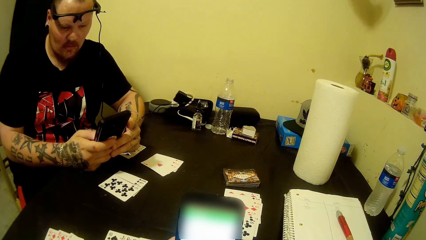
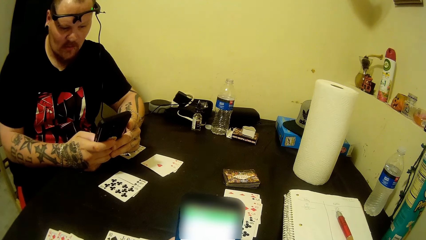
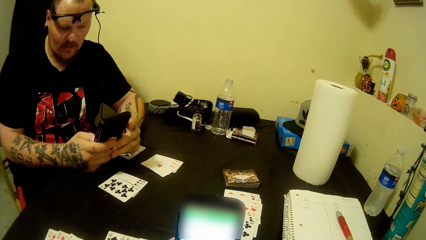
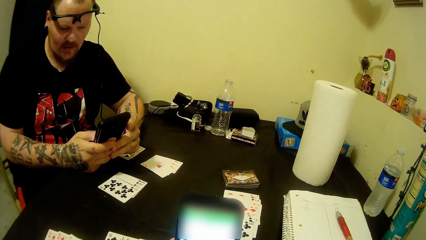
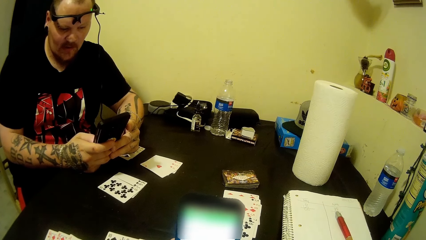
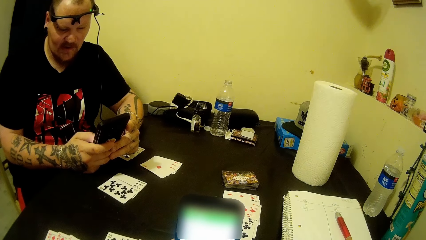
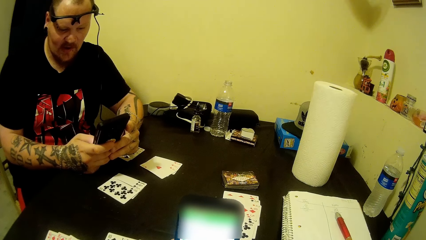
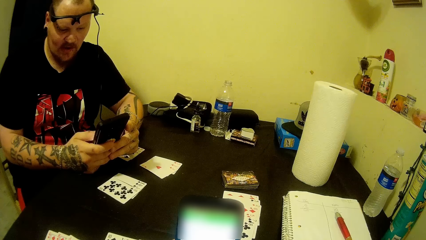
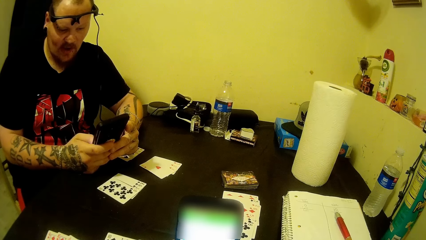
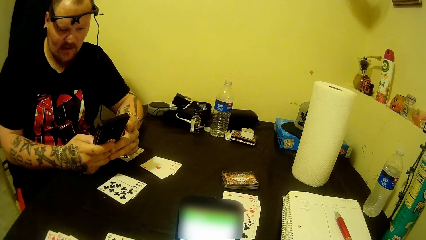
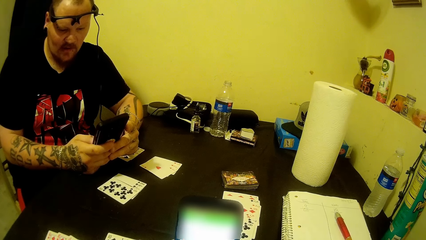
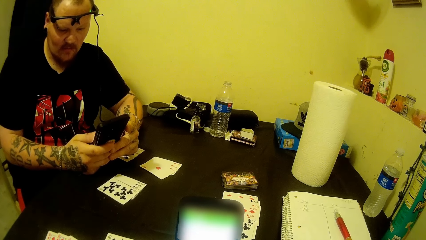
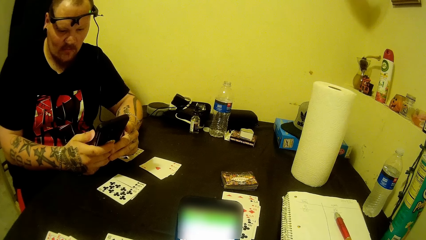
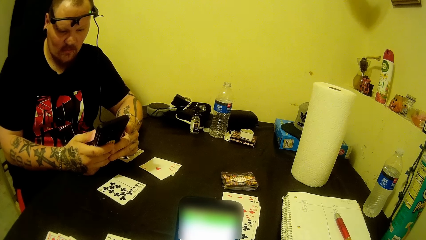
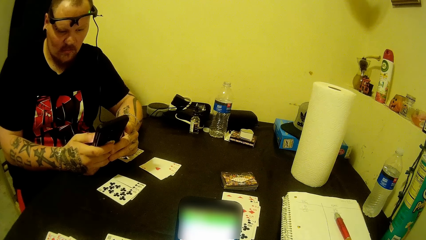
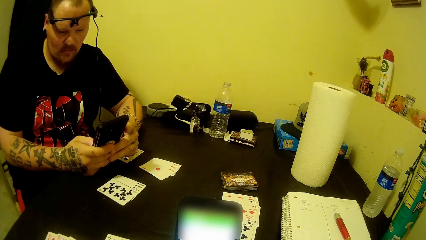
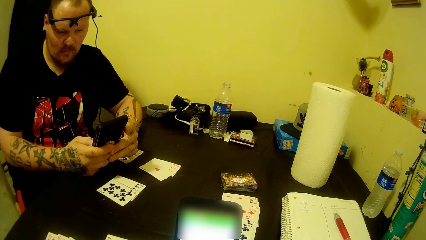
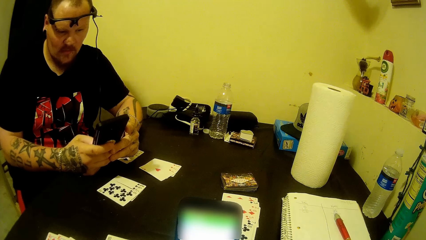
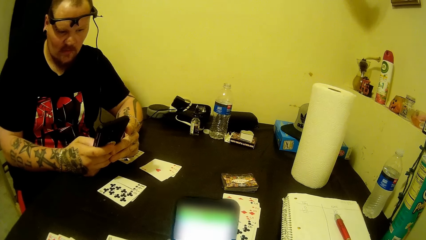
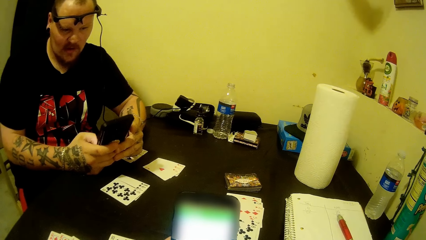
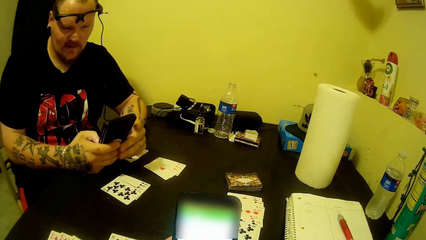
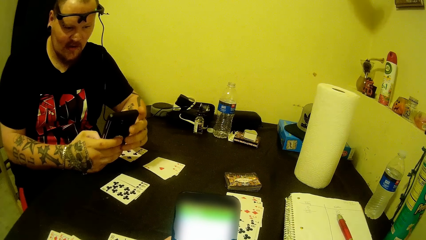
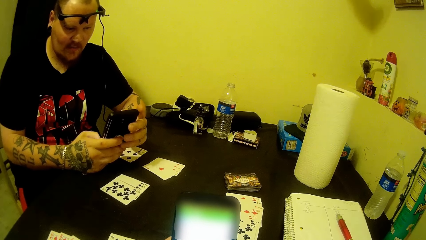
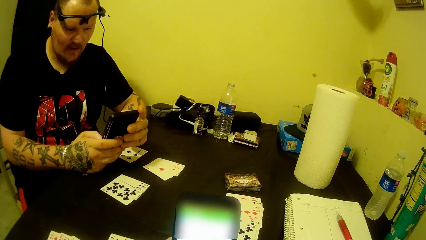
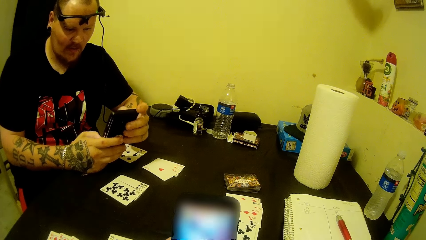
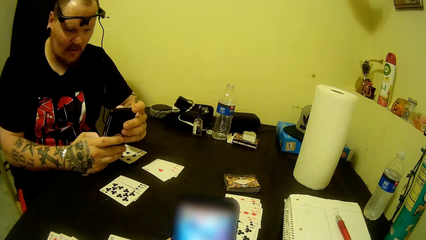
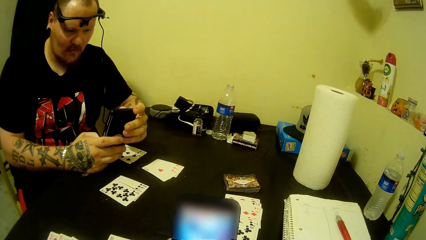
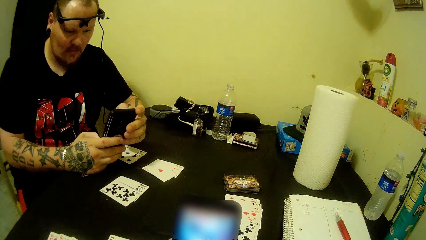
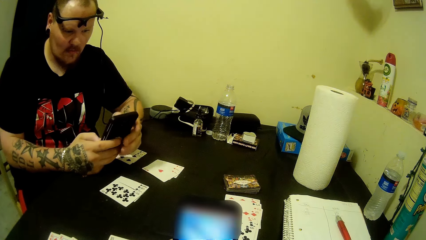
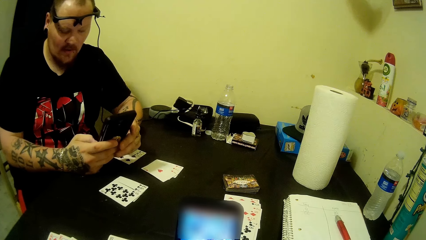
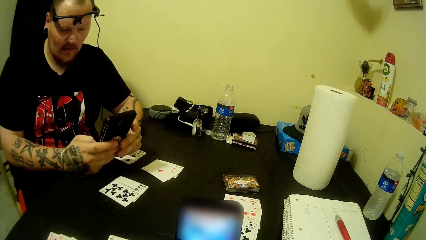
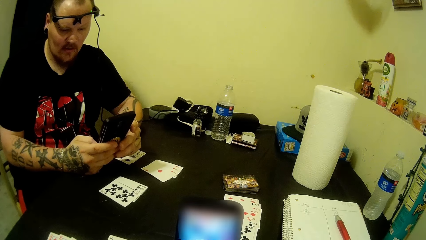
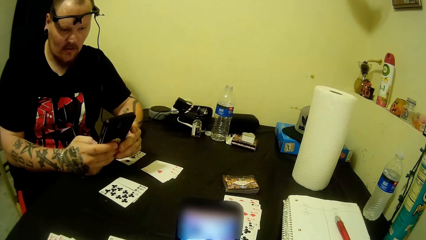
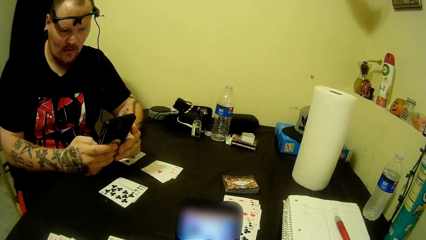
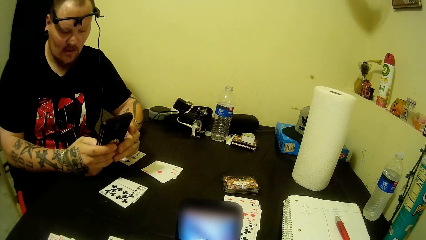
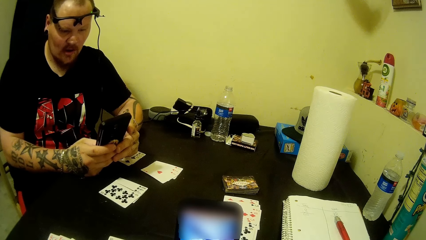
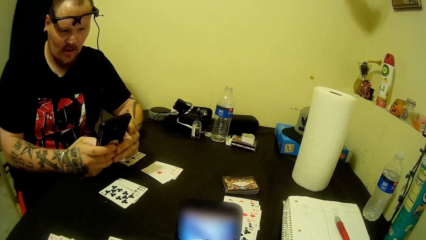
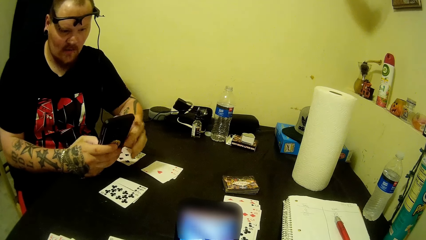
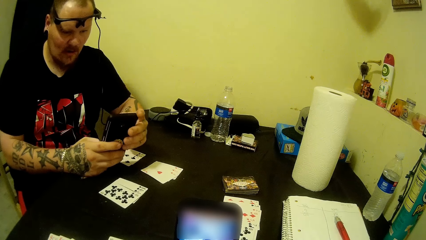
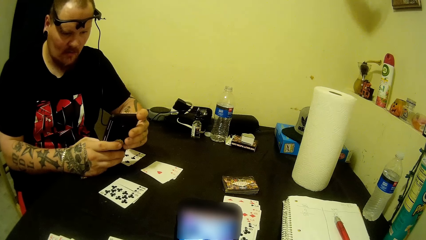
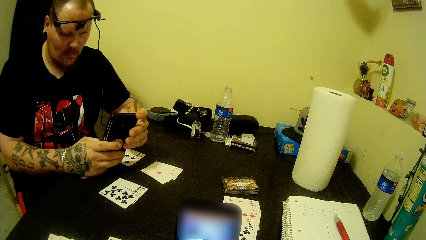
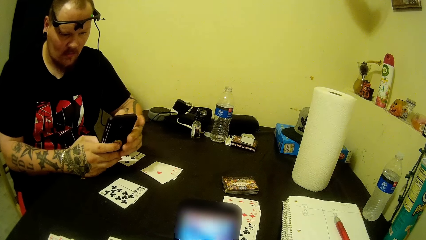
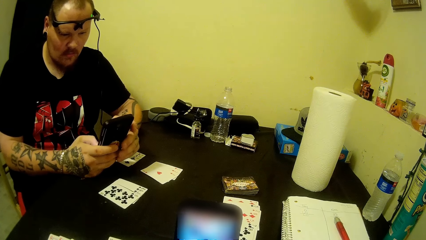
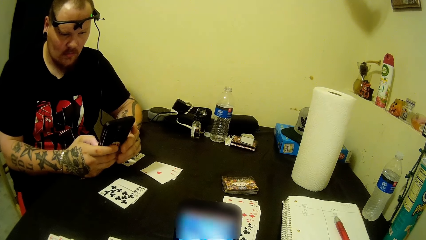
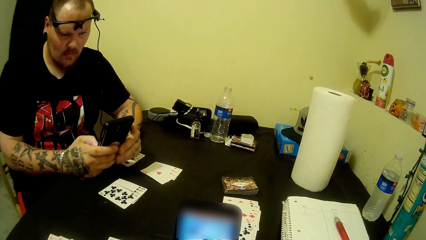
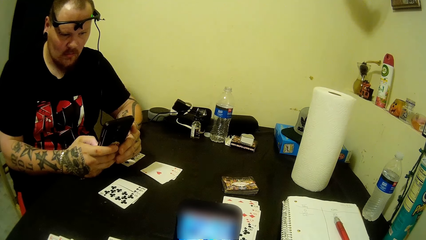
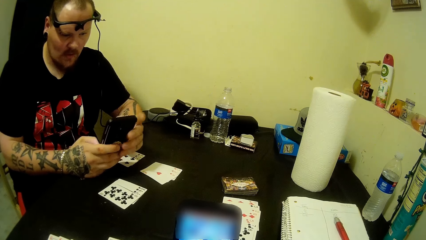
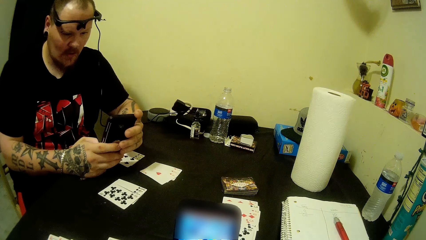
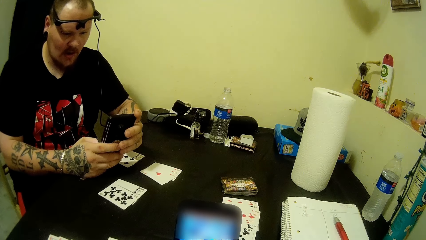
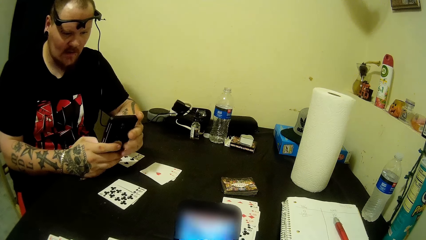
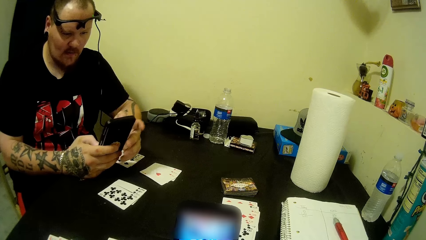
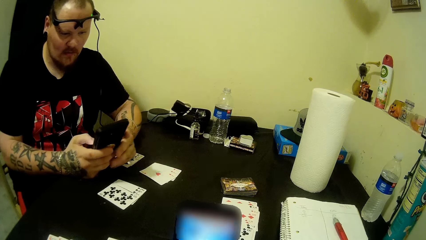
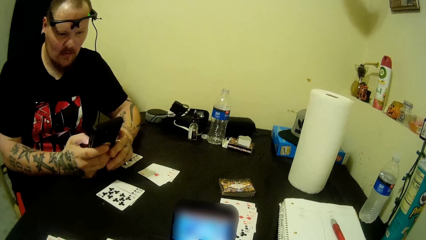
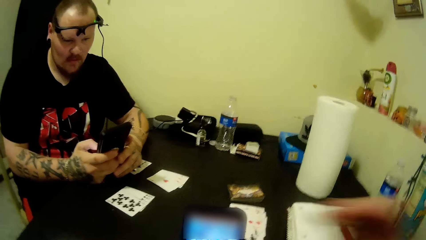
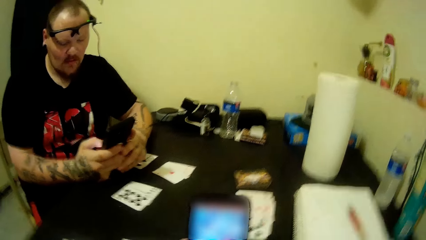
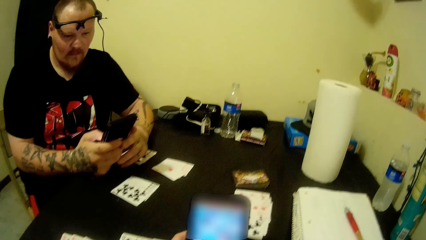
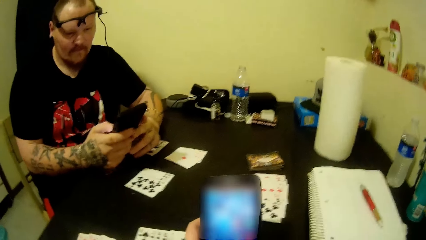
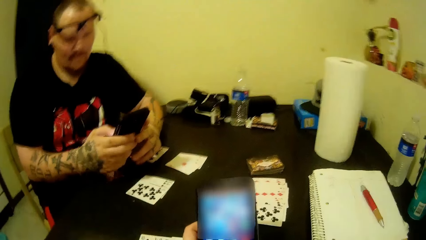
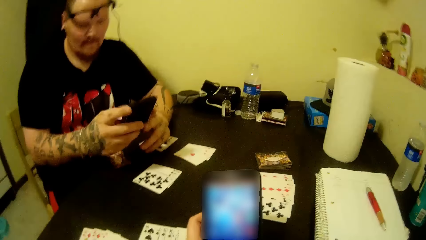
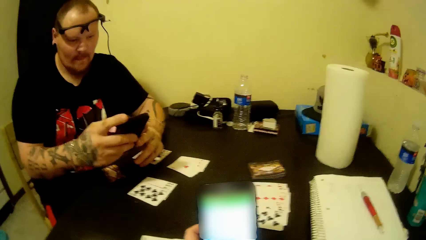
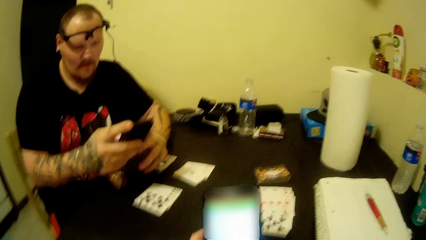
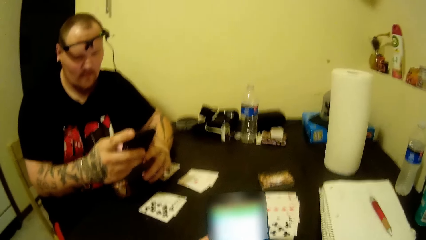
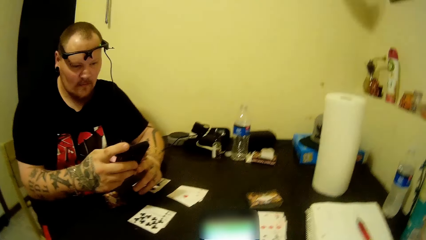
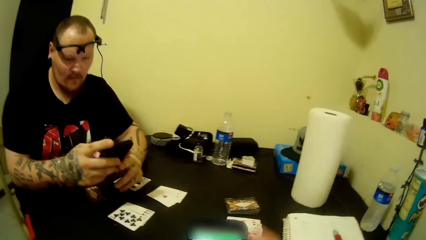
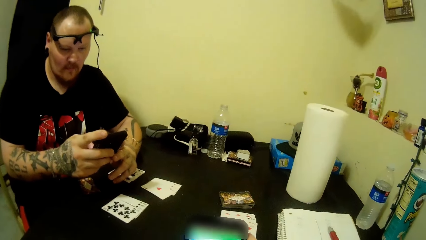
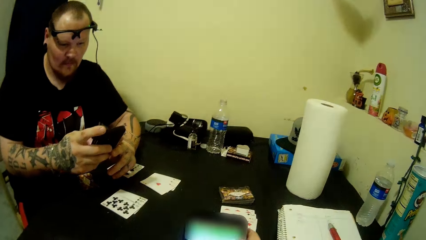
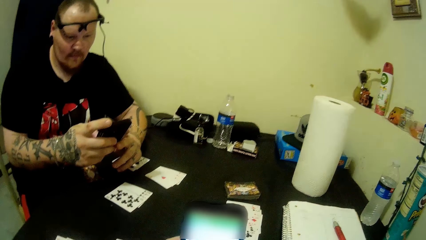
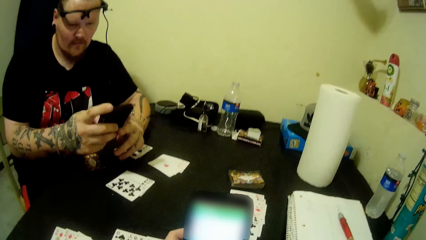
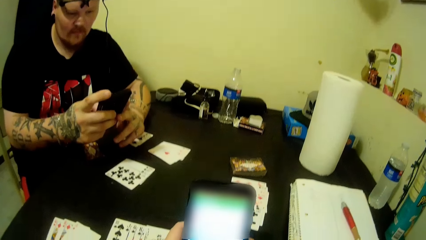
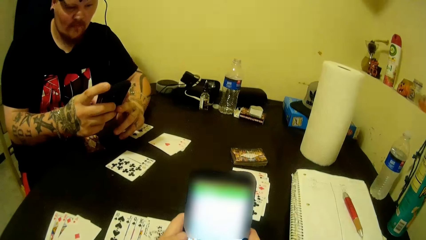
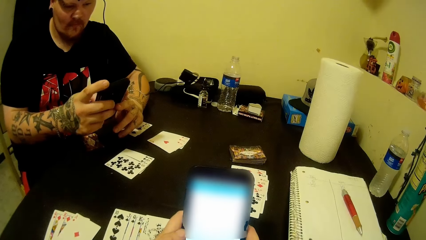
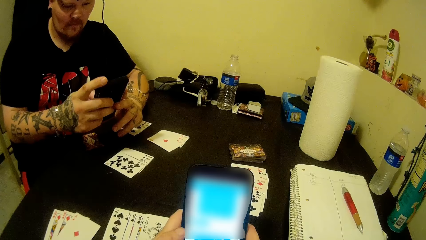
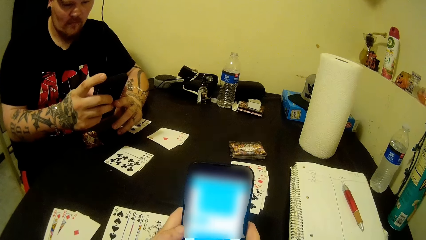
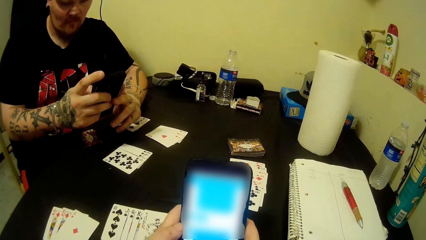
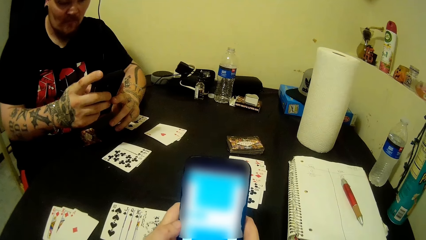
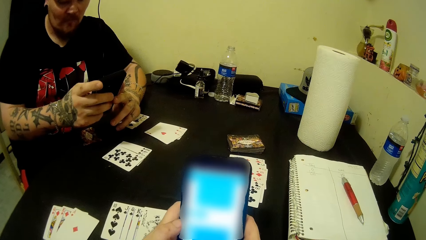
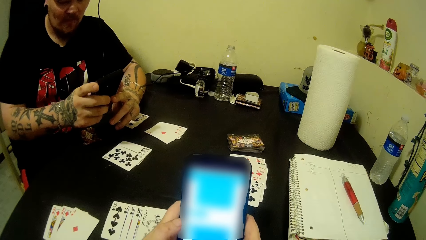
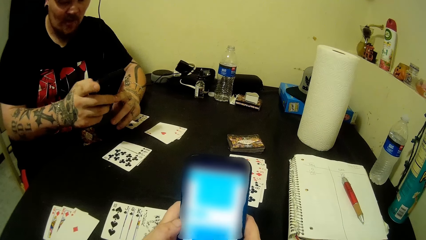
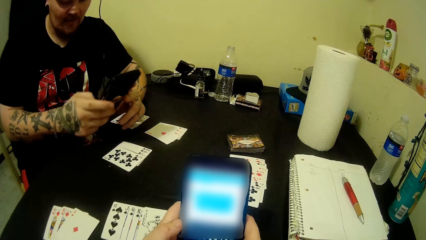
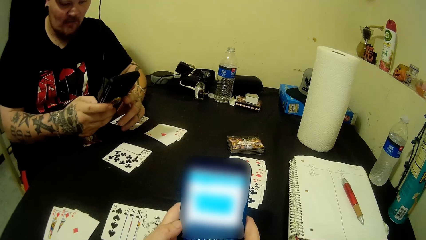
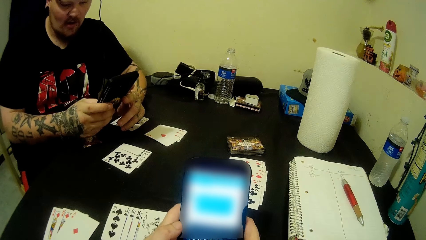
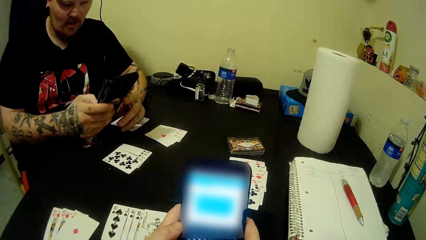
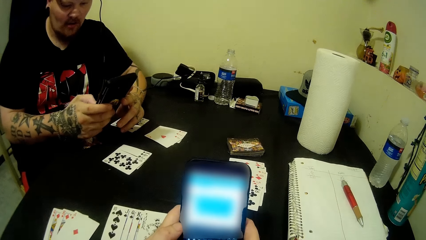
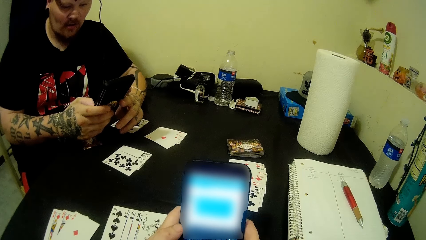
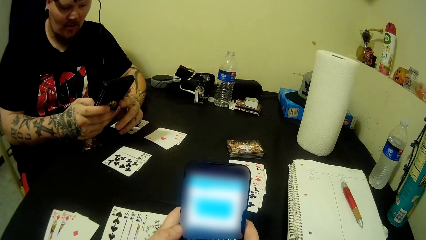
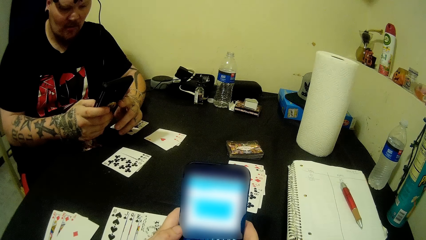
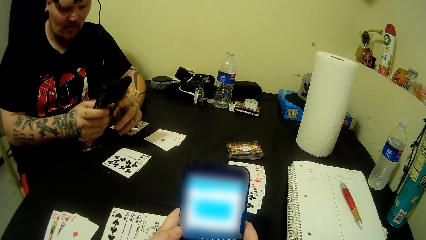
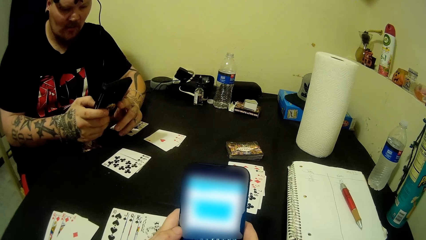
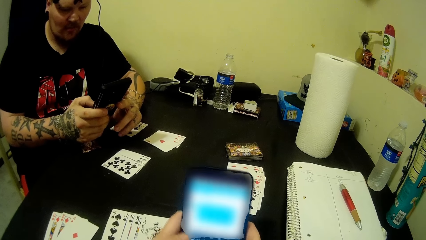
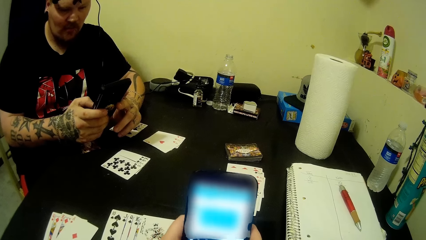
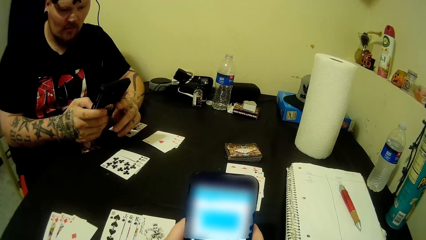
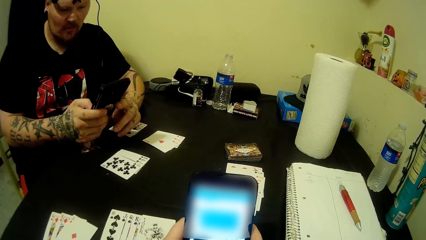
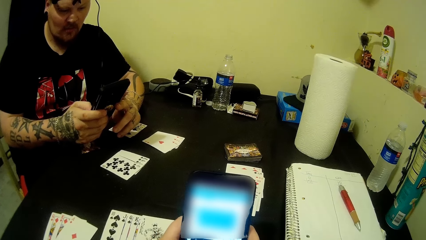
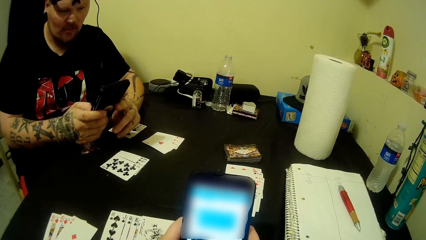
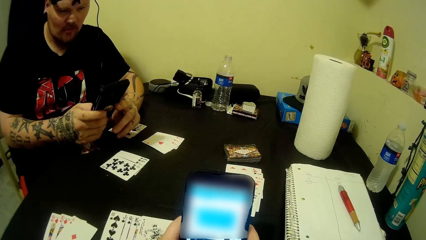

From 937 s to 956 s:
The camera wearer scrolls on the phone. She lifts her hand and drops her hand. She scrolls on the phone.
